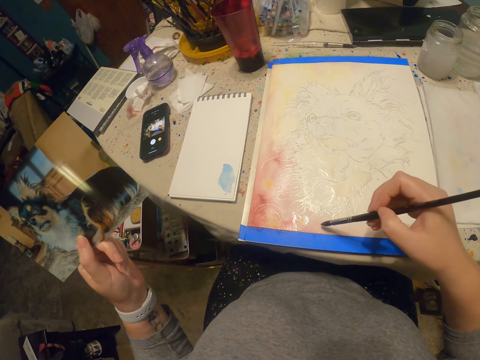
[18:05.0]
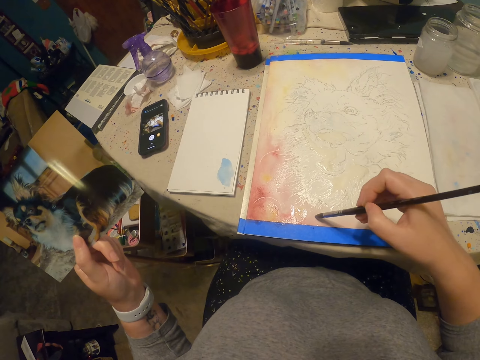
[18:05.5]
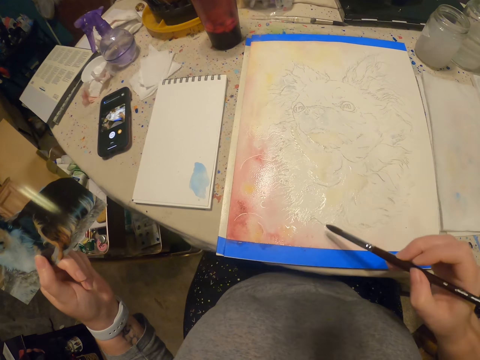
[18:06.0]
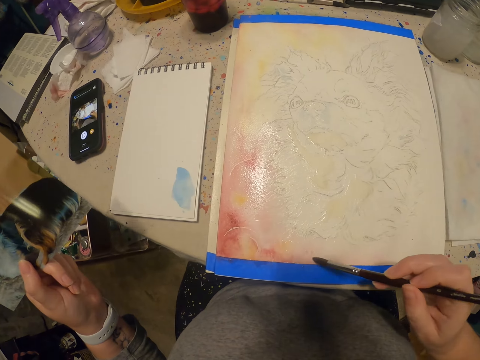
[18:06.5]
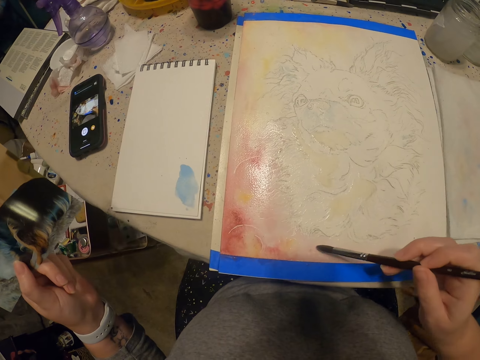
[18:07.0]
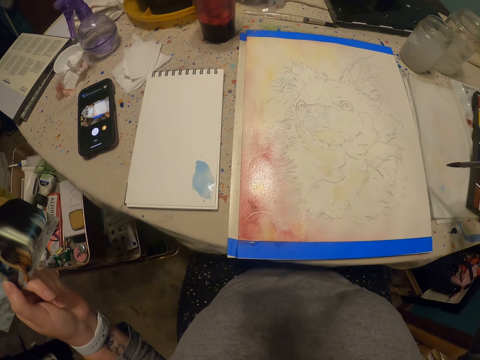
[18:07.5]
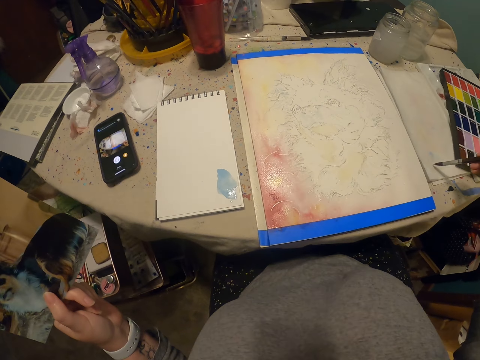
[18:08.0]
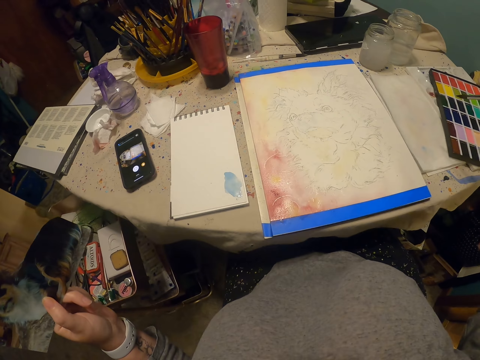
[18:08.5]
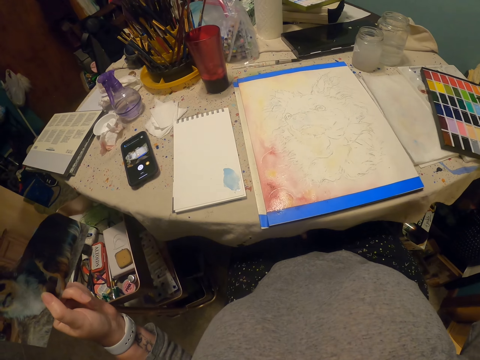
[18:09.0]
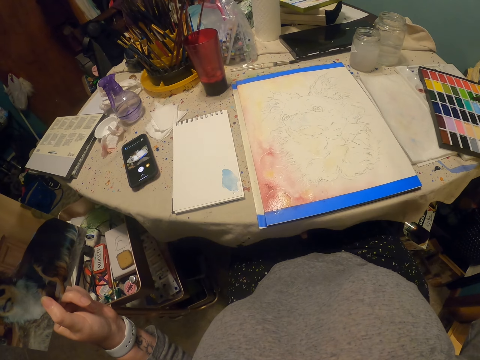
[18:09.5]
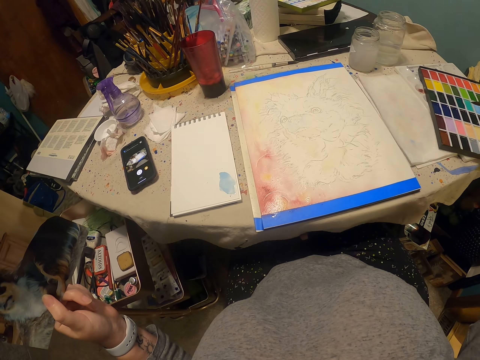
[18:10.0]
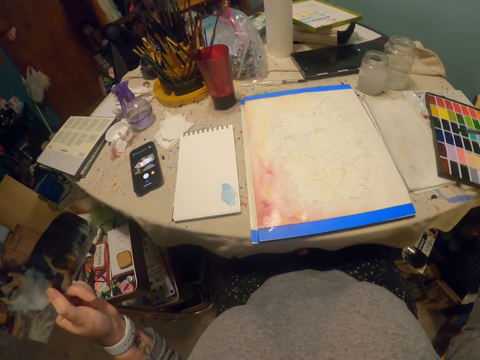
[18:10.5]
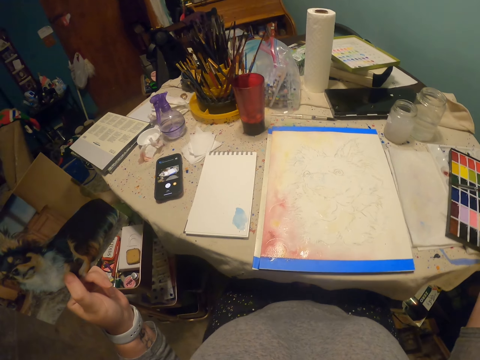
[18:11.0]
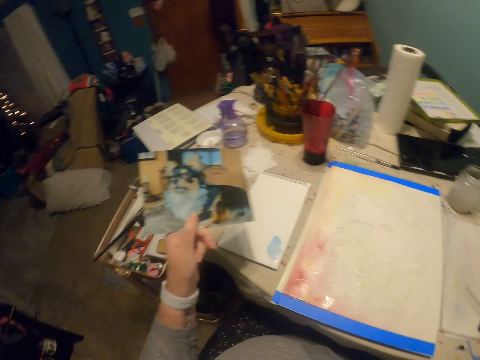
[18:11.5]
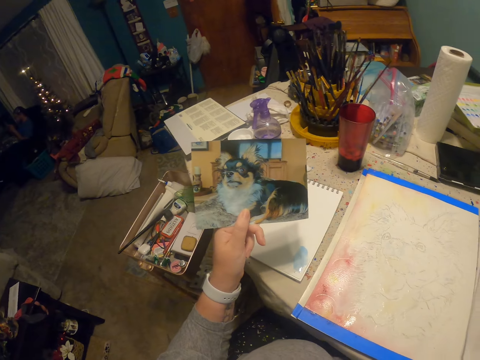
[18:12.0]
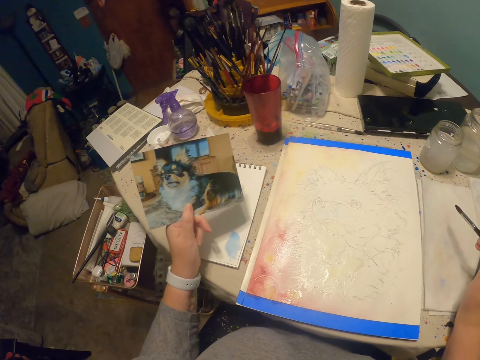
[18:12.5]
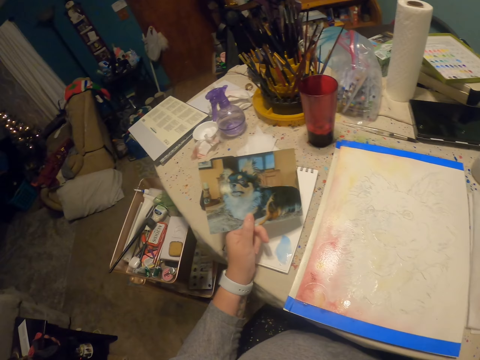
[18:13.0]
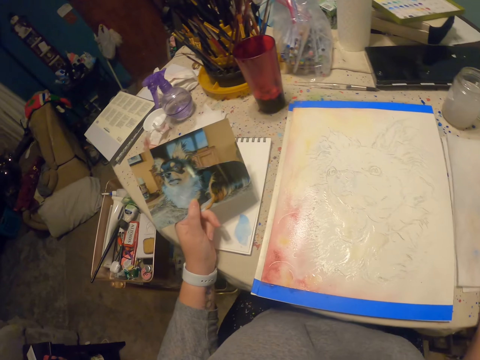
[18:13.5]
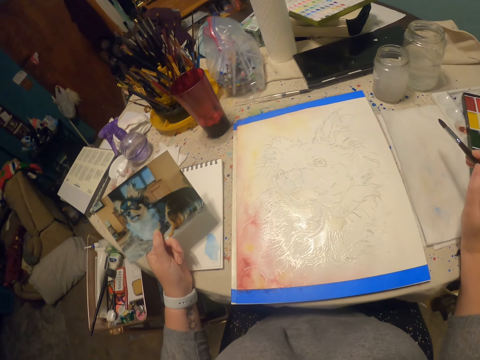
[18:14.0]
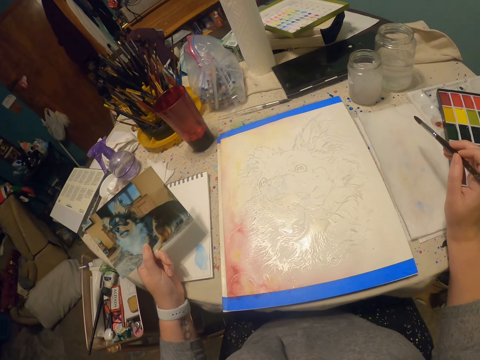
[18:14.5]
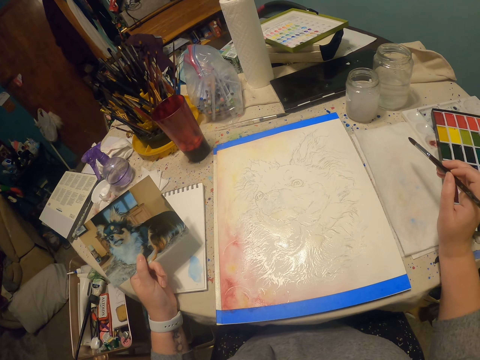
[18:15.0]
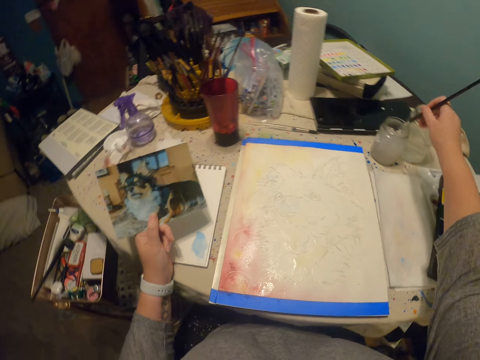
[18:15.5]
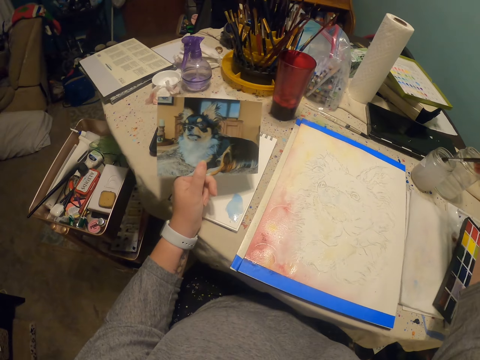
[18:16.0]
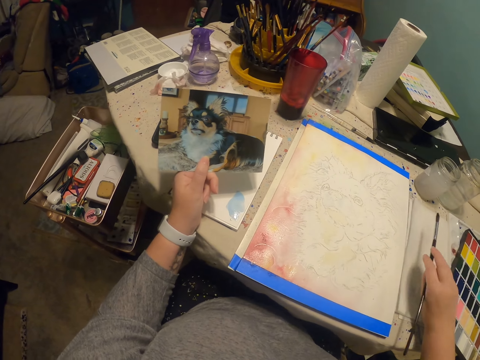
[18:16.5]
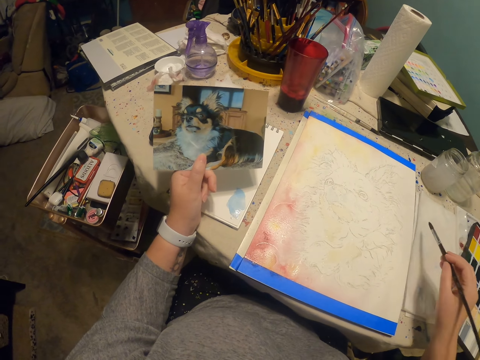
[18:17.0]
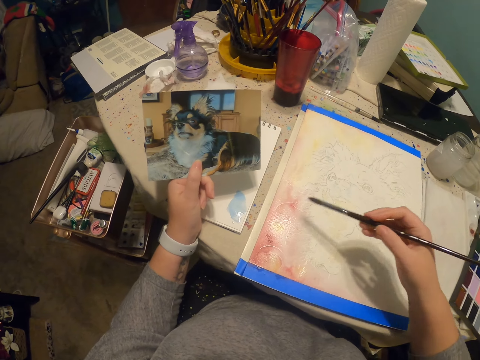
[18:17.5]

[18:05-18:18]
The camera wearer wipes the paint off the brush. They dip the painting brush in a container.

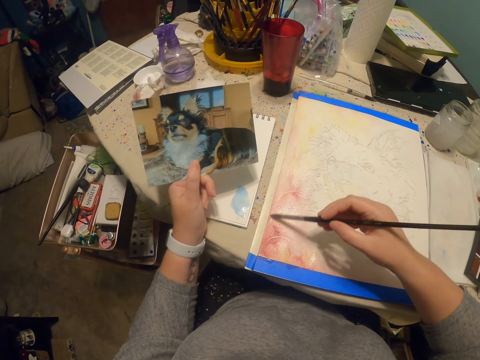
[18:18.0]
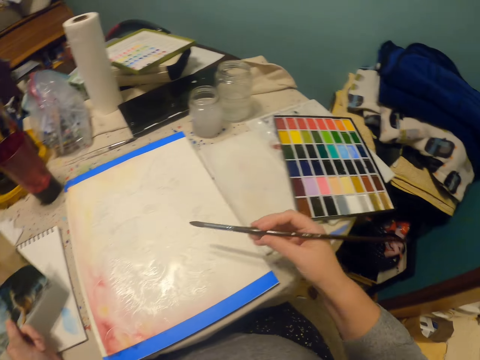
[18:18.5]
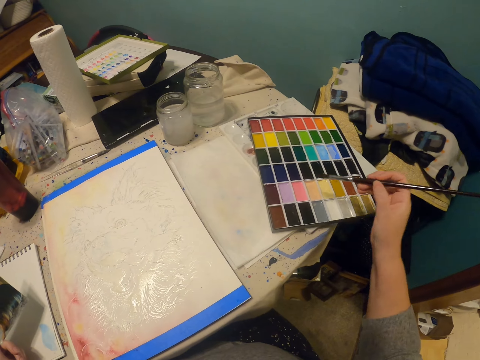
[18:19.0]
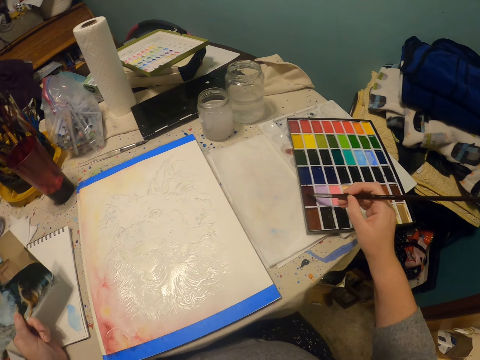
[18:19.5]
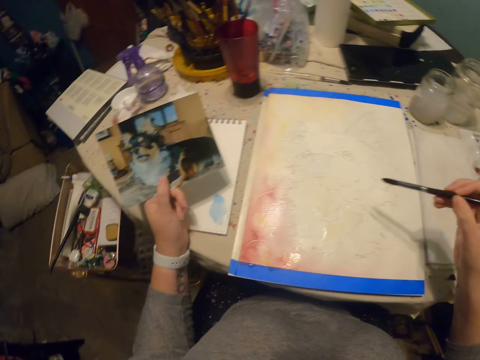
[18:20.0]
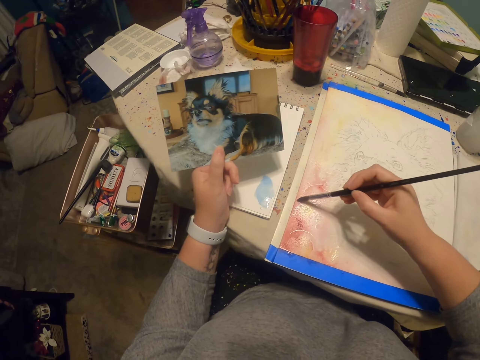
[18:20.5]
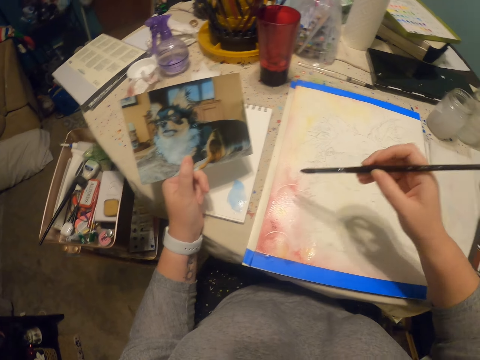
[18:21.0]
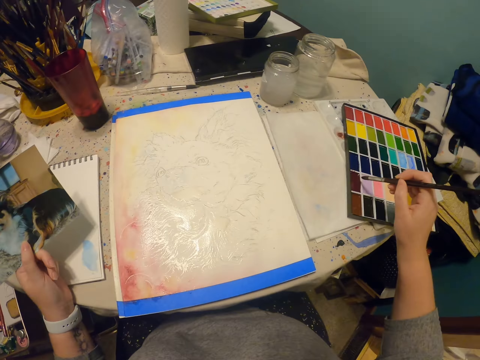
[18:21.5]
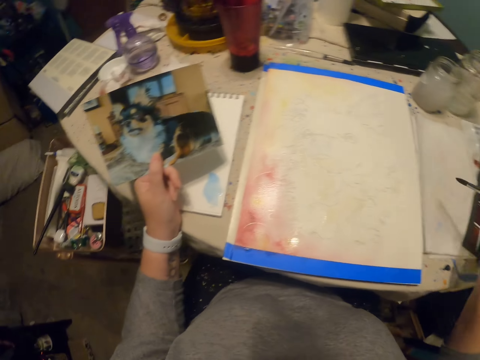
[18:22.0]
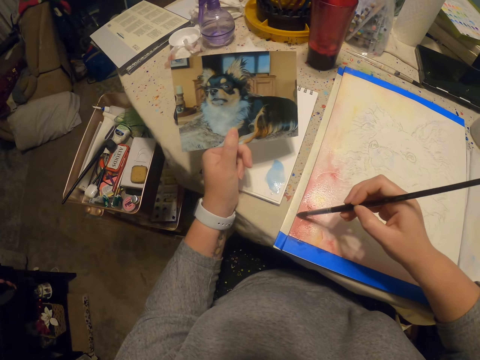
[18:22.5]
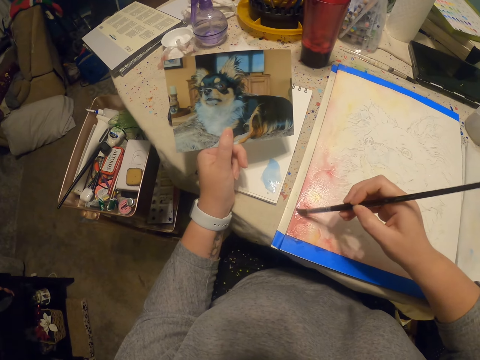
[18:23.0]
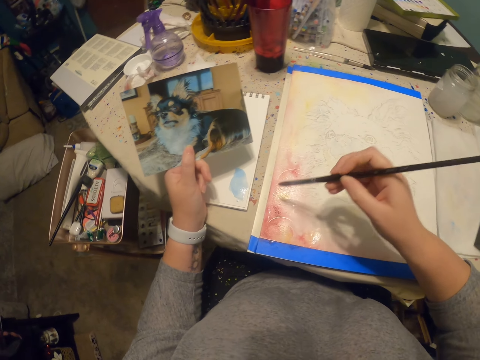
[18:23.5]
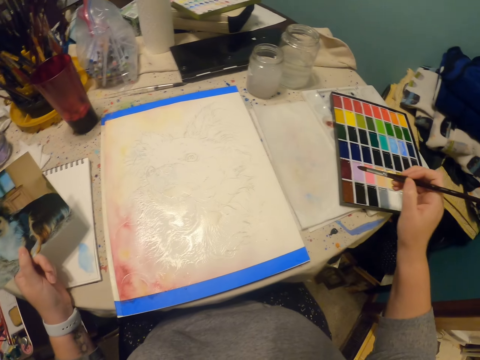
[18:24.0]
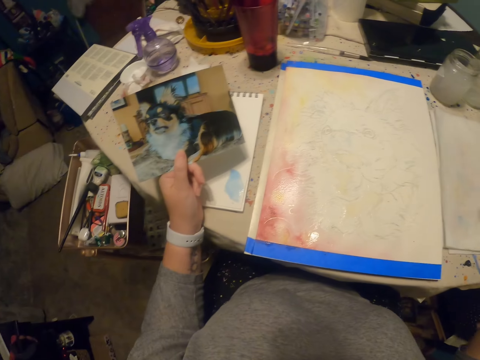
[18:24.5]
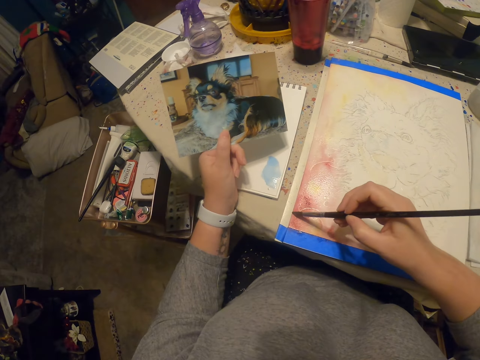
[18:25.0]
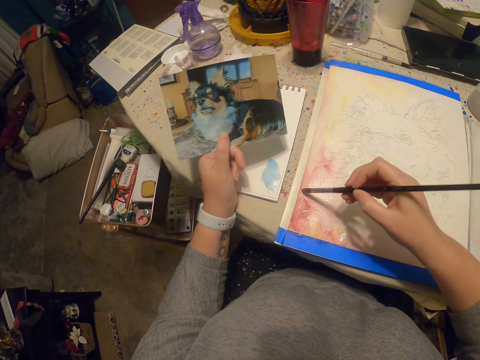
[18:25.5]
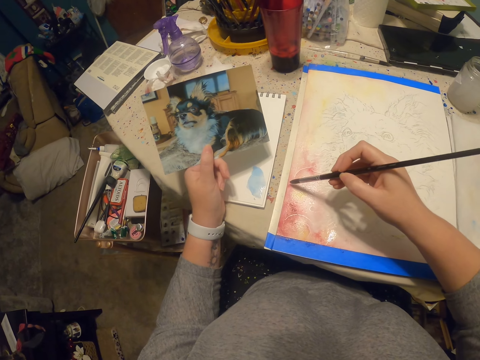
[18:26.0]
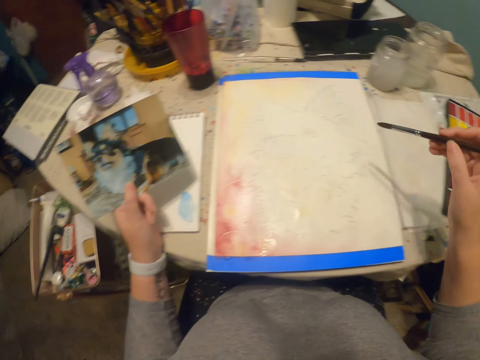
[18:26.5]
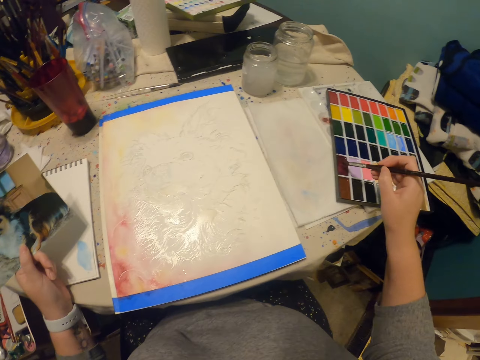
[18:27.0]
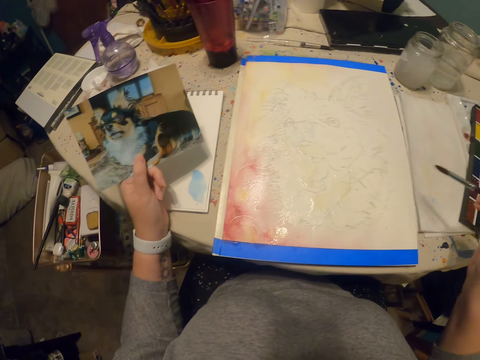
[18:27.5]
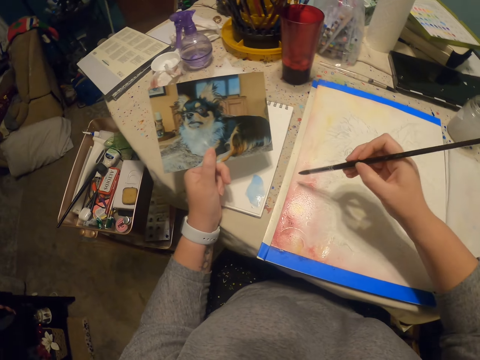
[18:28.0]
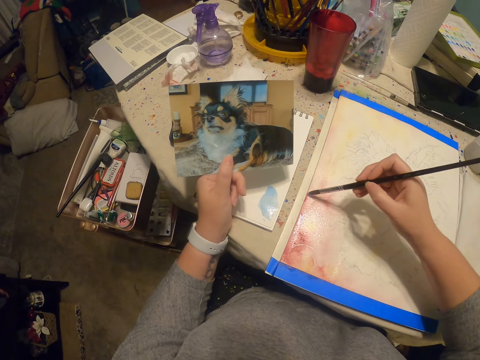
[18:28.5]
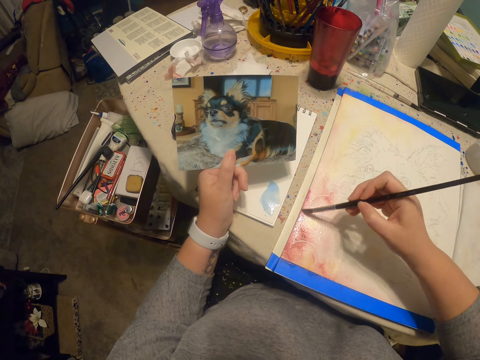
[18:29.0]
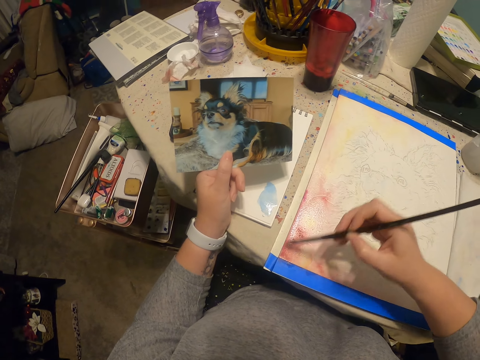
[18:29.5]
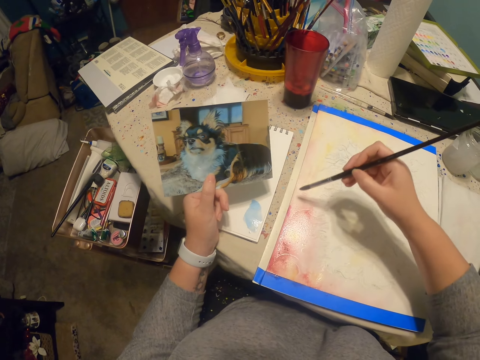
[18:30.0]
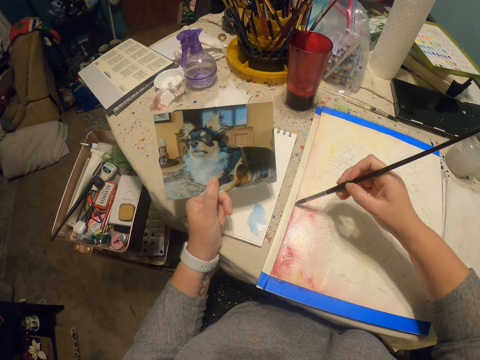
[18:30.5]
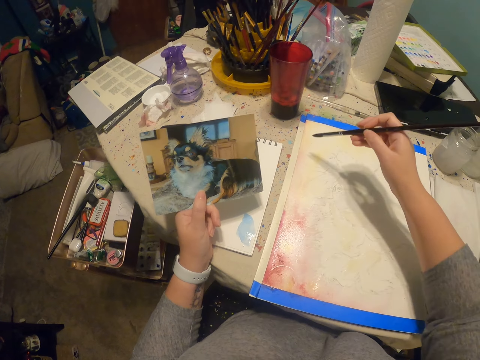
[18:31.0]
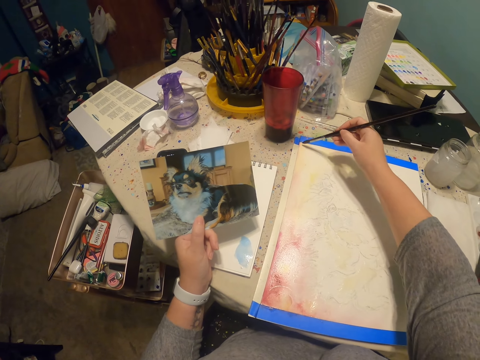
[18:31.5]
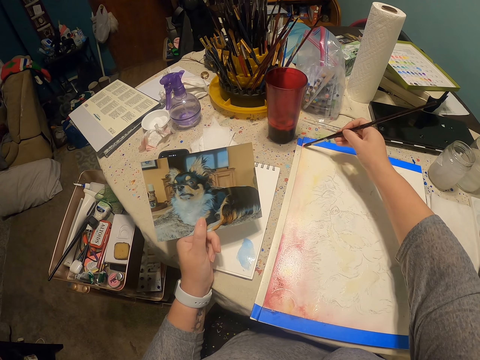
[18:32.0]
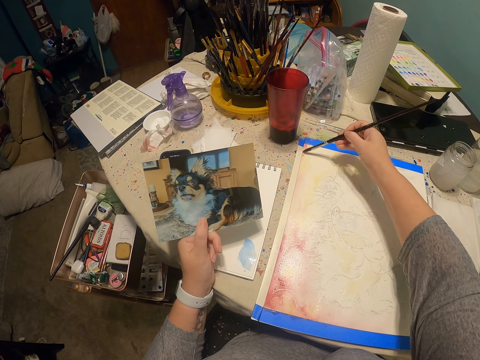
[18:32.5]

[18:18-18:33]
The camera wearer paints. They rub the paint brush on the palette. They mix the paint. They paint. They rub the painting brush on the palette. They paint on the book. They rub the painting brush on the palette. They look at the picture. They paint. They rub the painting brush on the palette. They paint.
